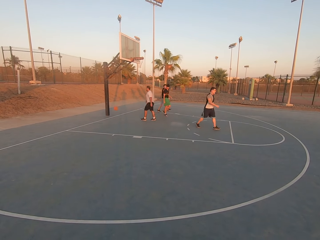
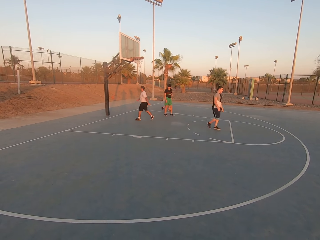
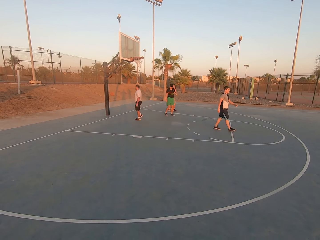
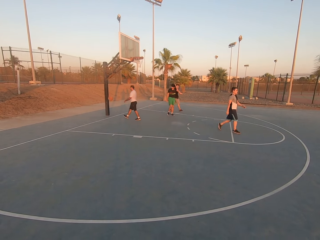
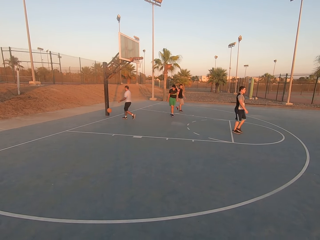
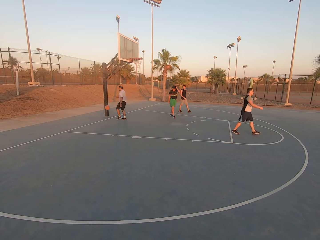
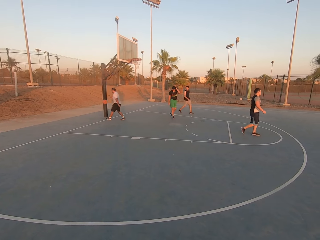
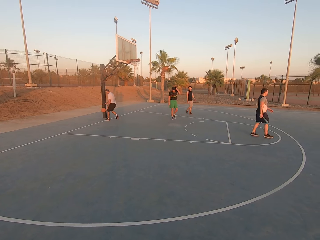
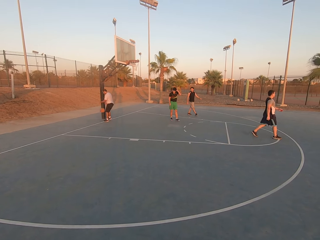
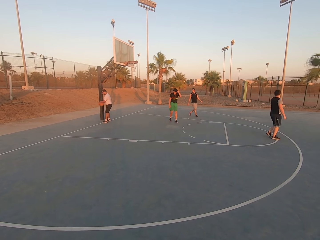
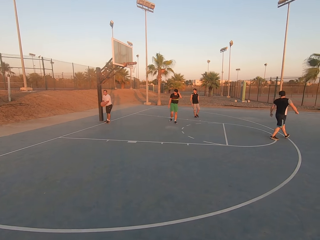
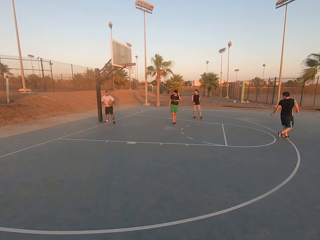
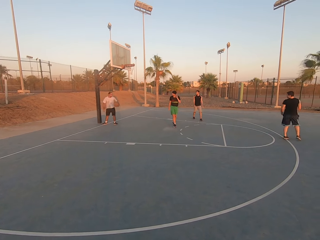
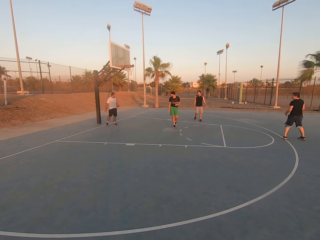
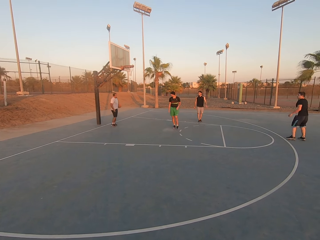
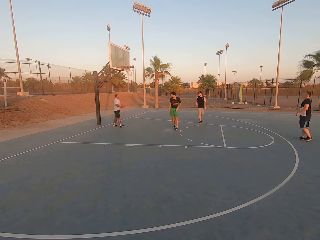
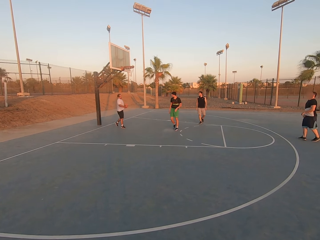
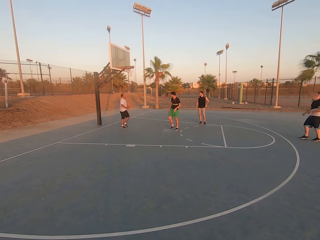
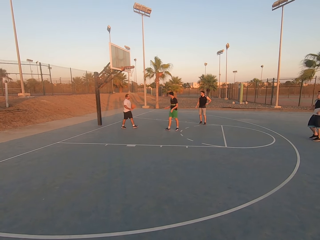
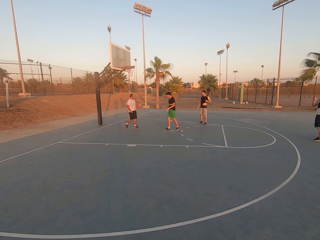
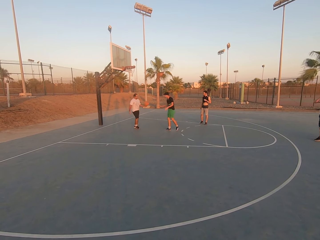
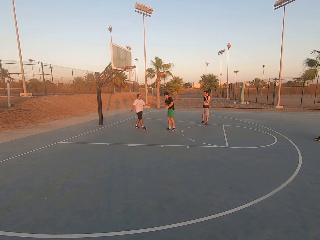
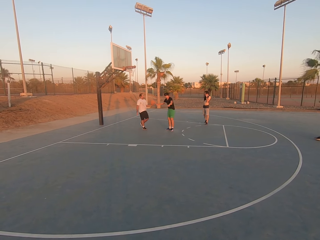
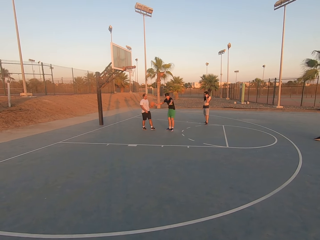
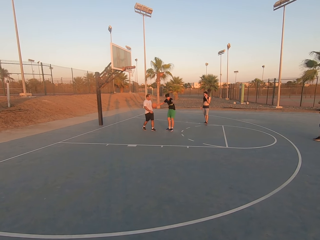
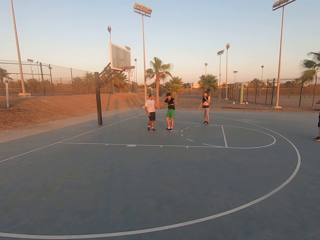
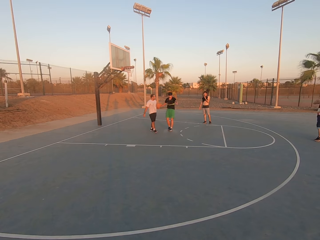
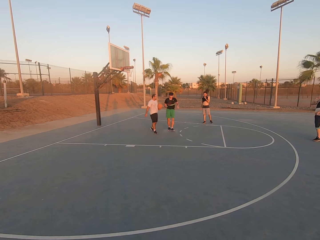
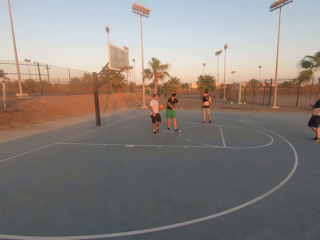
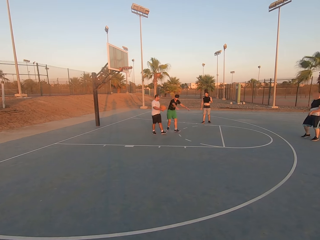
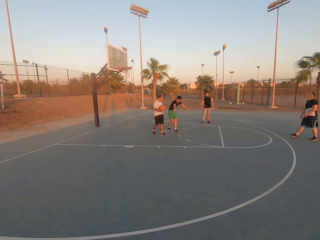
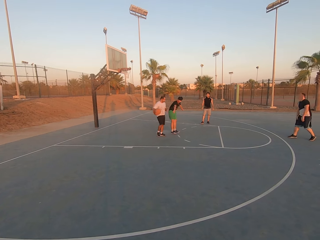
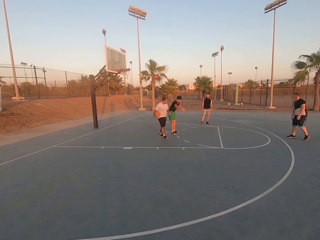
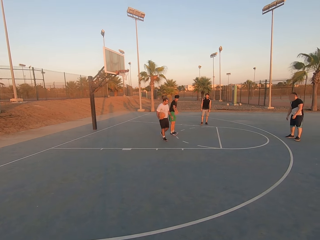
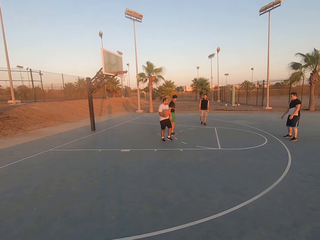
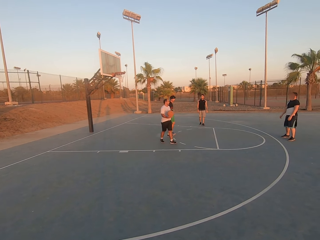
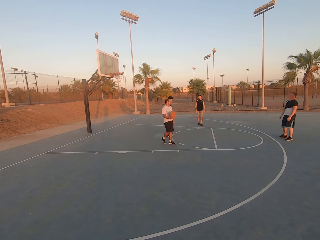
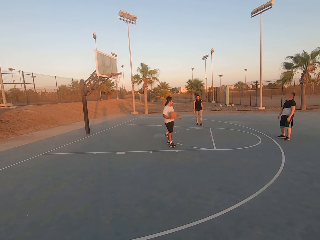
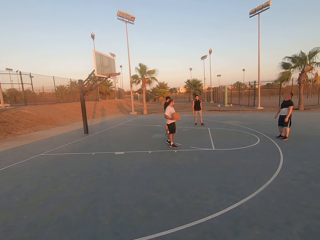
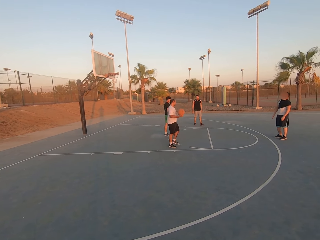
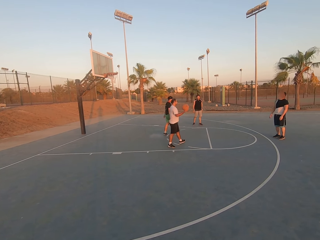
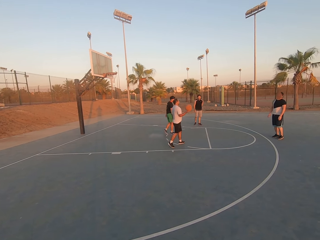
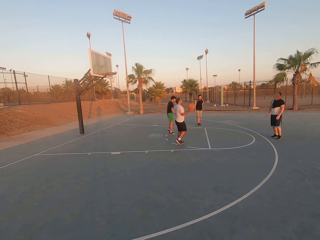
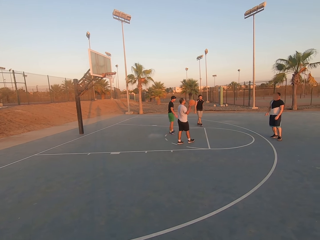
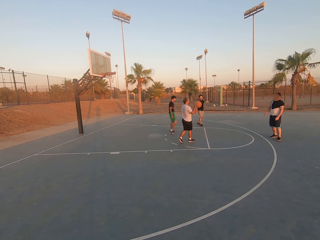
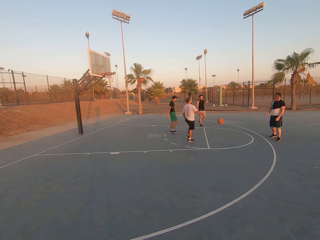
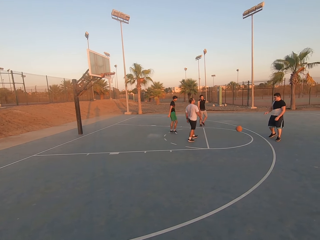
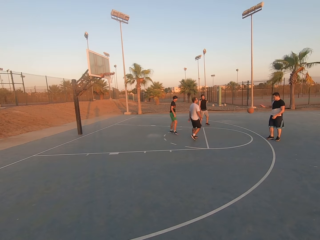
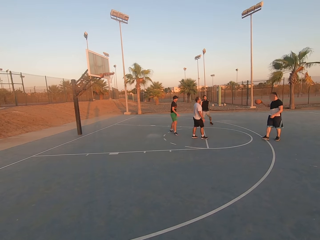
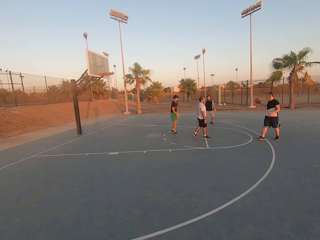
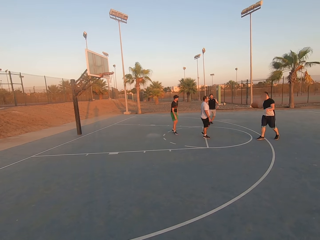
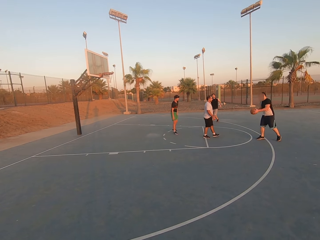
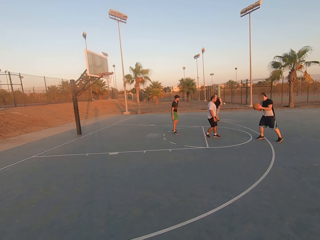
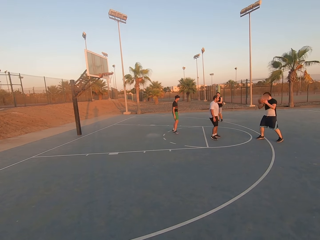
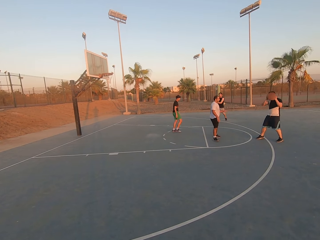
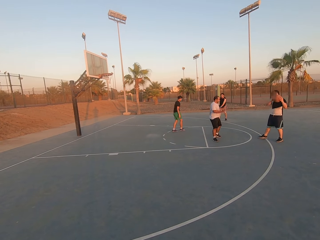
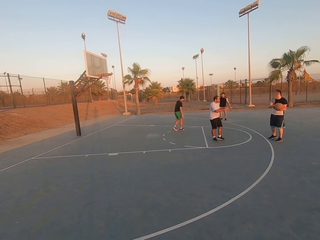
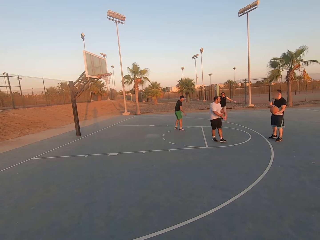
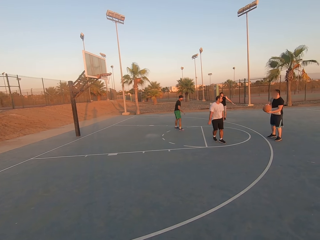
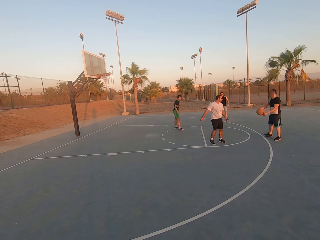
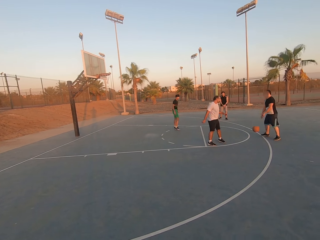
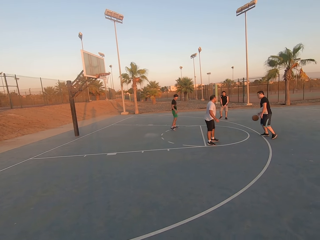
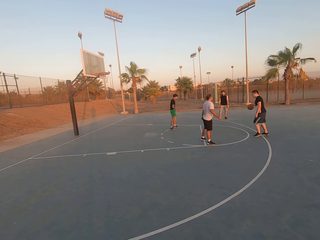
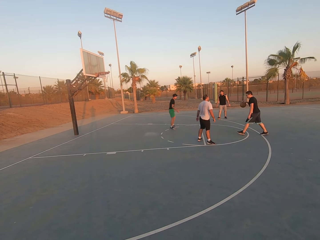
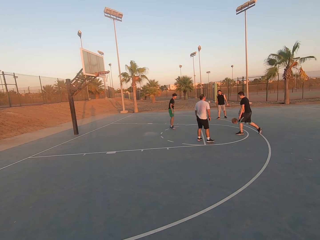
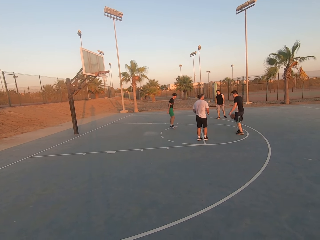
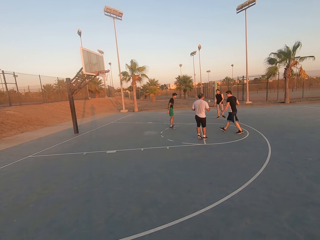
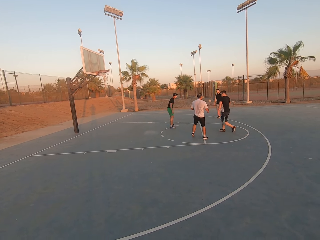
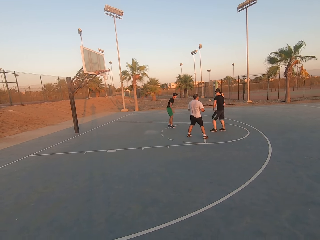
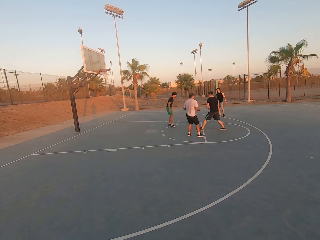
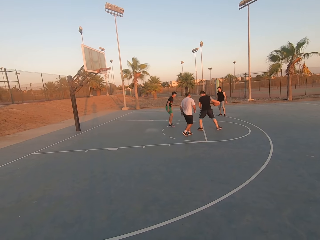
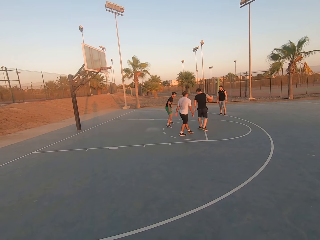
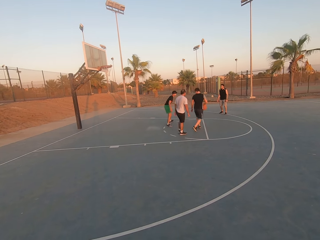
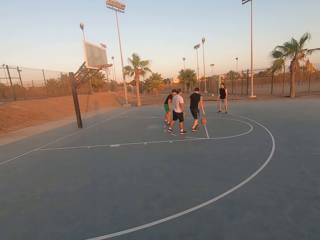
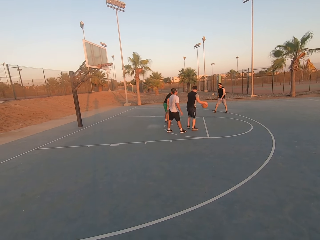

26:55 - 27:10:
A man picks up the ball. The man walks and holds the ball. Another man talks to the first man. The first man throws the ball to a third man. The third man picks up the ball and dribbles the ball.

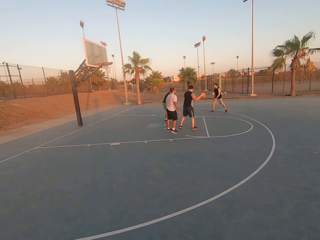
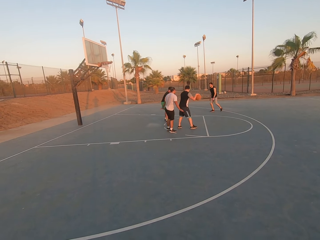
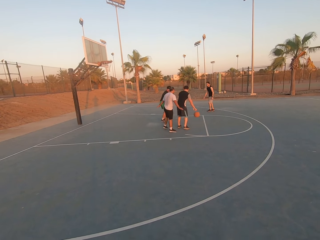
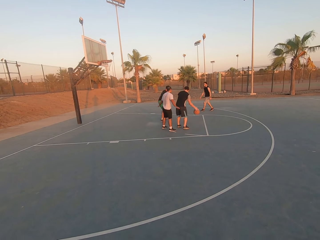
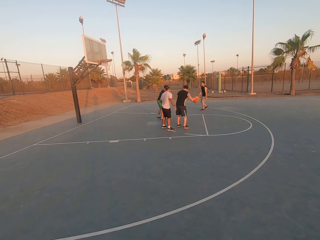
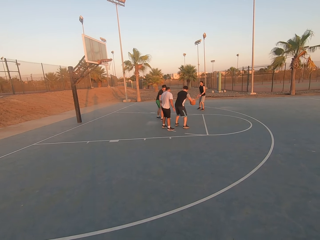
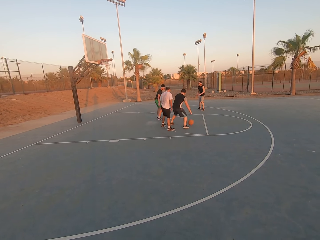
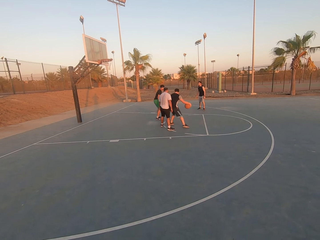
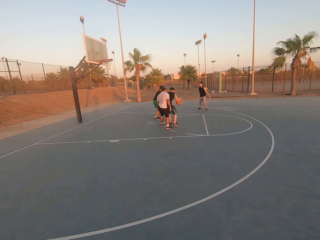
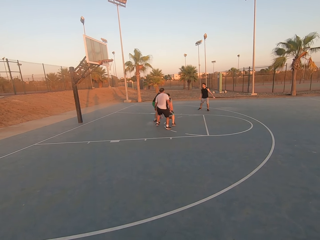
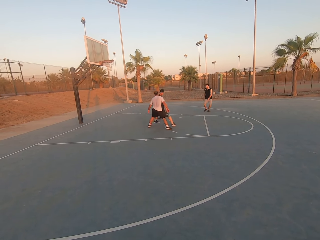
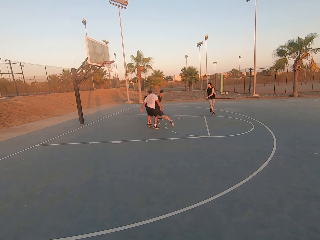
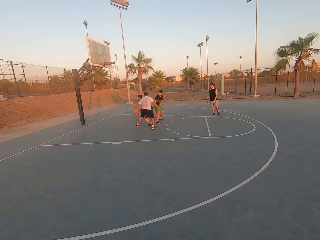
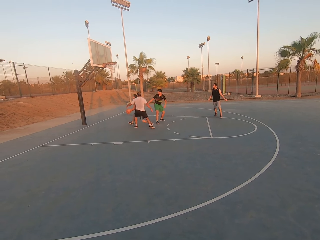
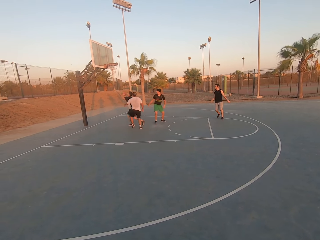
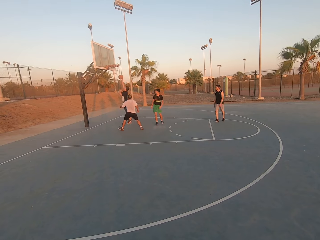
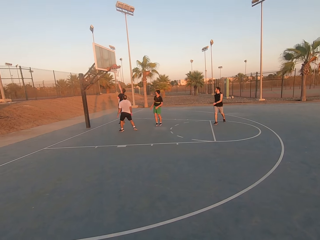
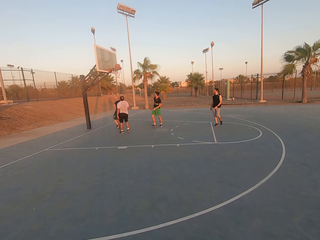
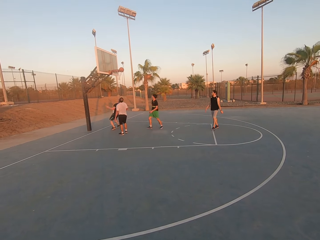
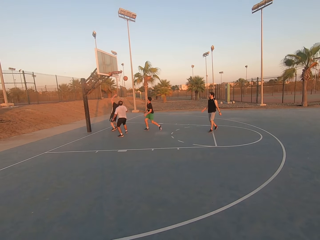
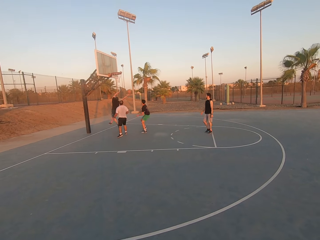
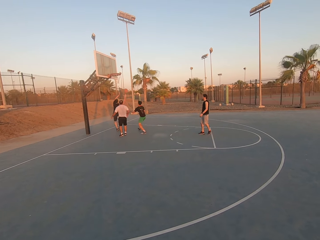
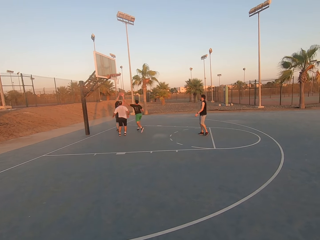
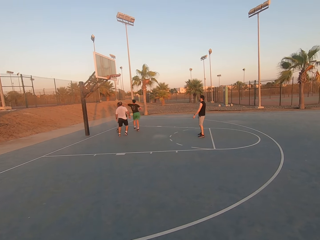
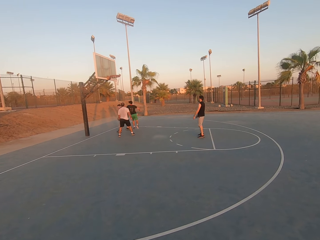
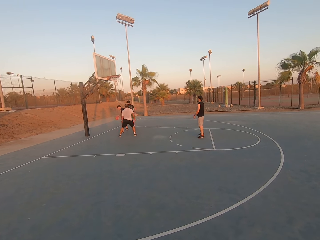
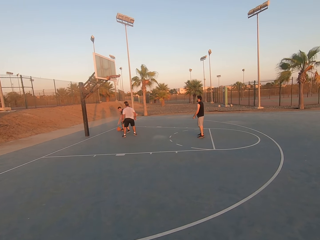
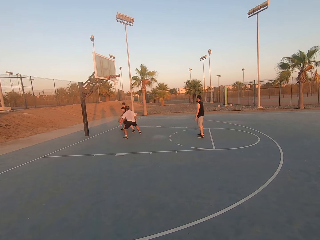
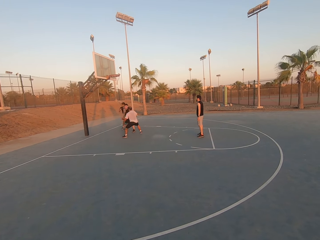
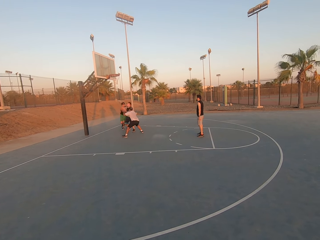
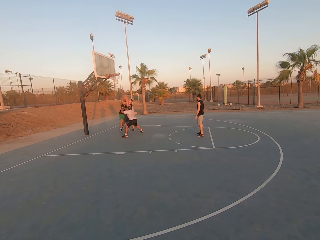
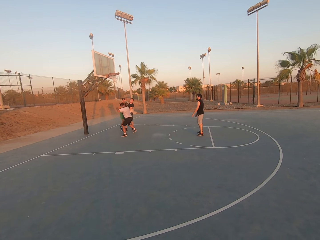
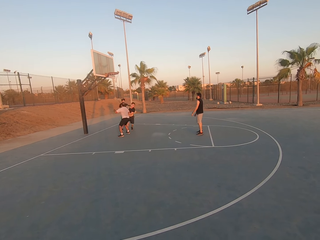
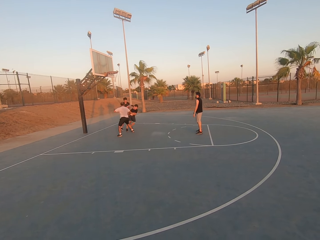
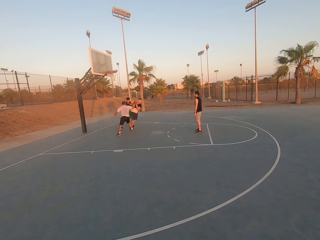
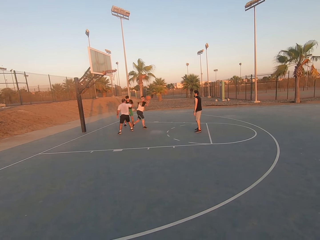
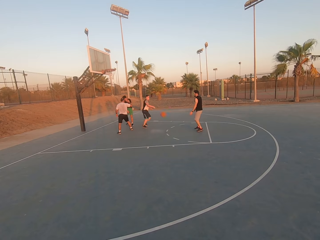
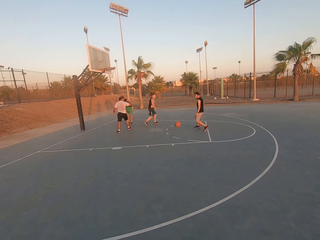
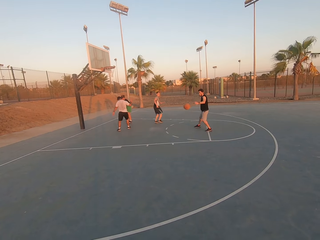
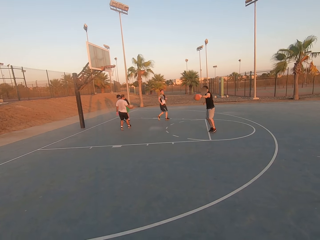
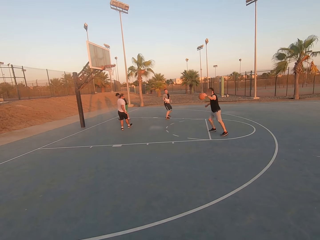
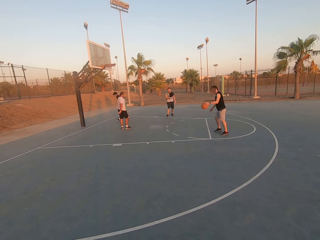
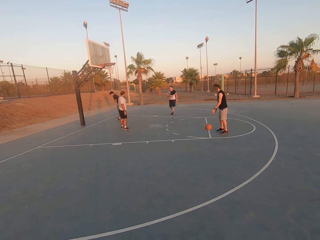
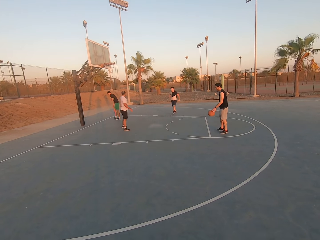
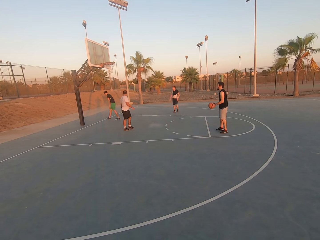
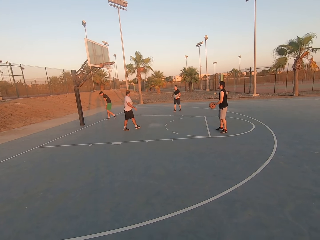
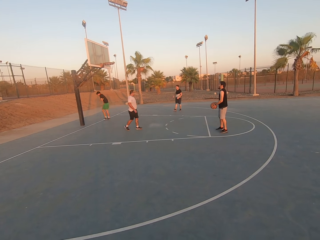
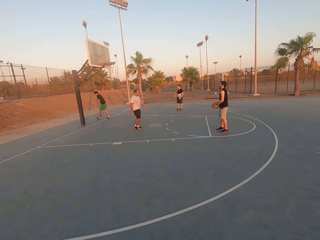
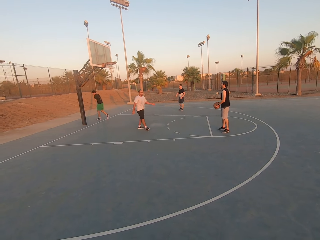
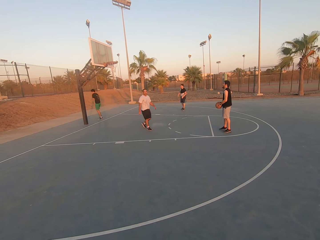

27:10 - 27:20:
A man throws the ball in the hoop. The man picks up the ball and dribbles the ball. Another man shields. The first man picks up the ball and throws the ball. A third man picks up the ball and dribbles the ball.
